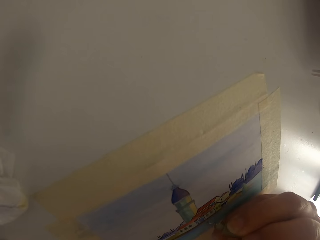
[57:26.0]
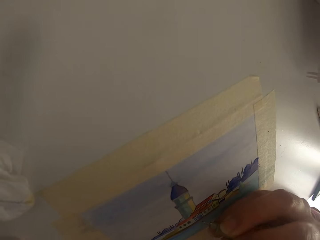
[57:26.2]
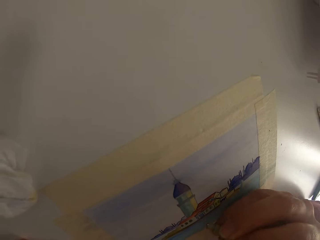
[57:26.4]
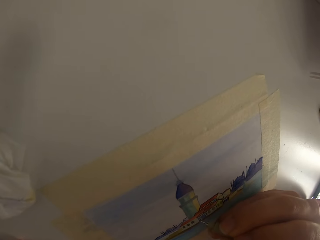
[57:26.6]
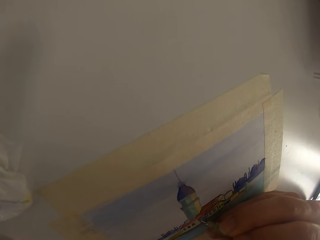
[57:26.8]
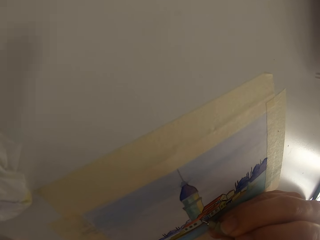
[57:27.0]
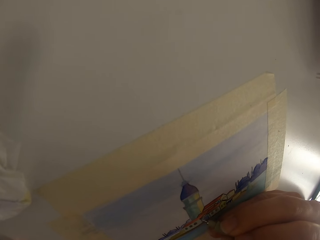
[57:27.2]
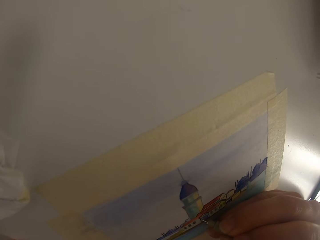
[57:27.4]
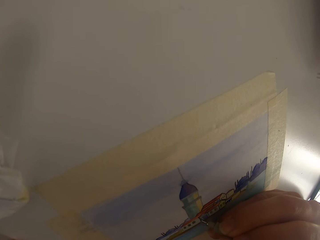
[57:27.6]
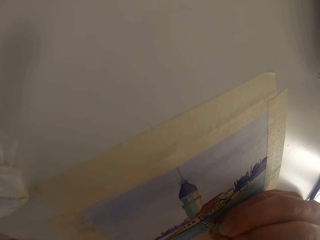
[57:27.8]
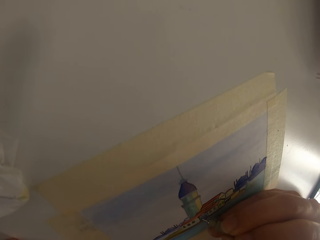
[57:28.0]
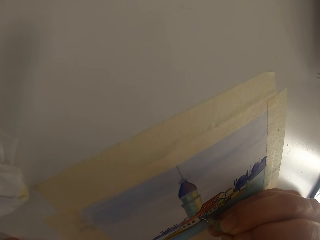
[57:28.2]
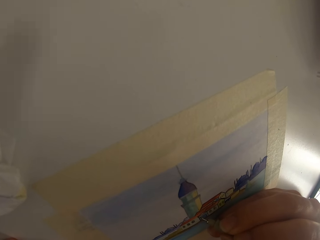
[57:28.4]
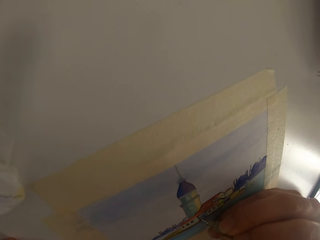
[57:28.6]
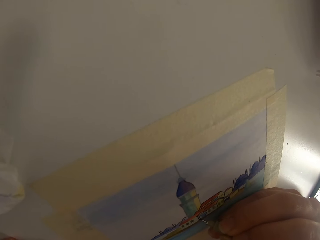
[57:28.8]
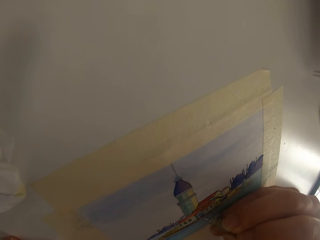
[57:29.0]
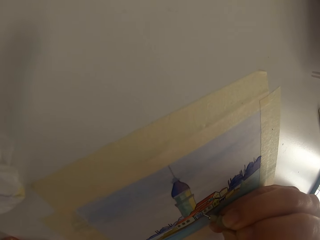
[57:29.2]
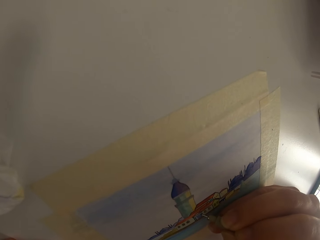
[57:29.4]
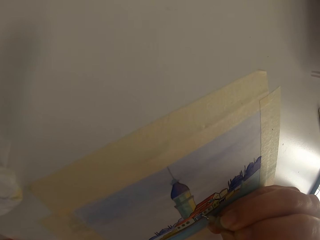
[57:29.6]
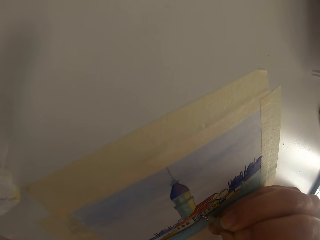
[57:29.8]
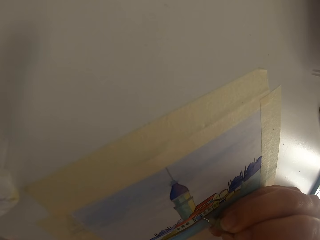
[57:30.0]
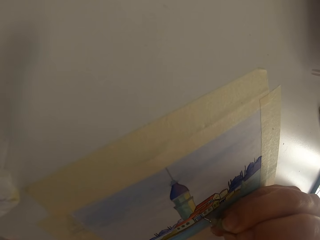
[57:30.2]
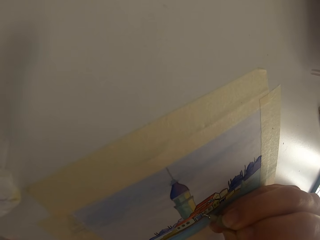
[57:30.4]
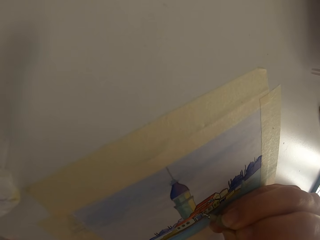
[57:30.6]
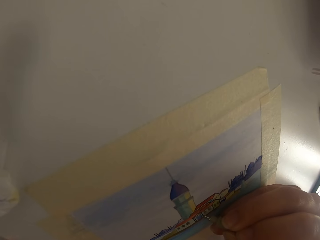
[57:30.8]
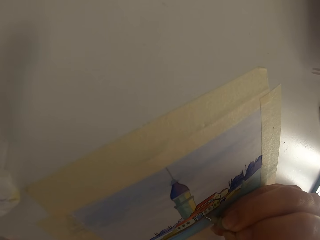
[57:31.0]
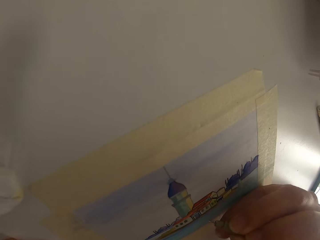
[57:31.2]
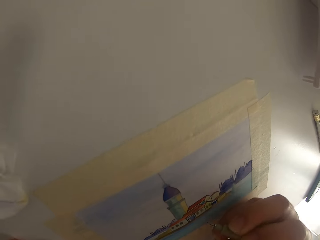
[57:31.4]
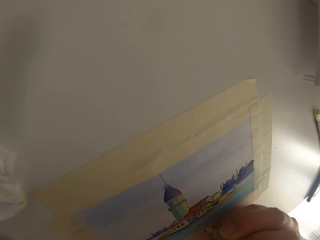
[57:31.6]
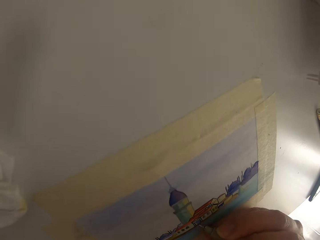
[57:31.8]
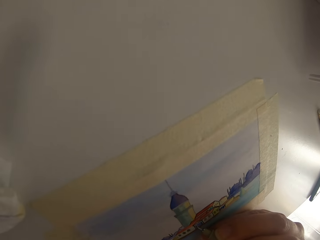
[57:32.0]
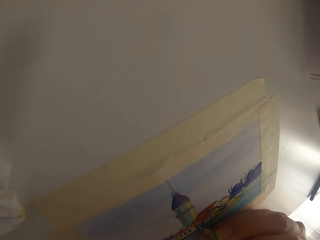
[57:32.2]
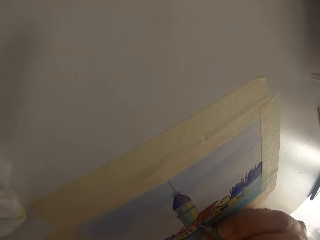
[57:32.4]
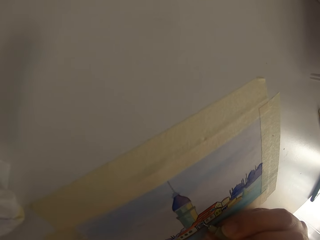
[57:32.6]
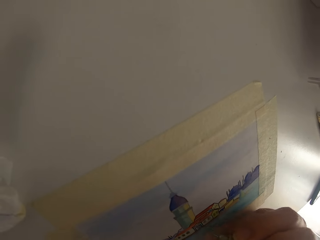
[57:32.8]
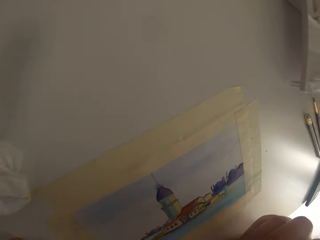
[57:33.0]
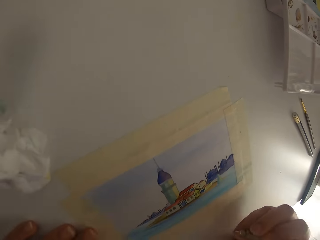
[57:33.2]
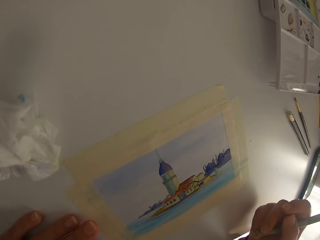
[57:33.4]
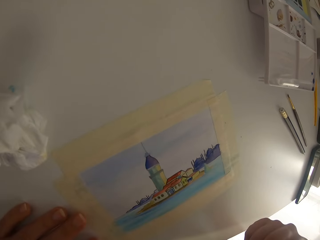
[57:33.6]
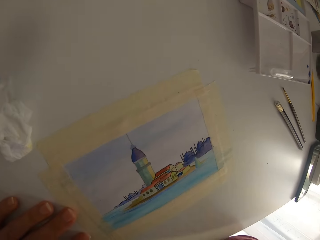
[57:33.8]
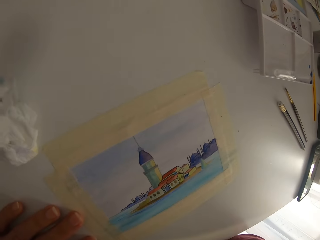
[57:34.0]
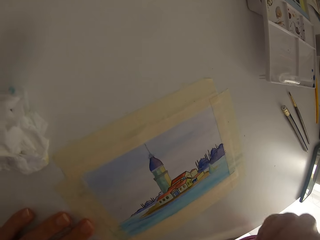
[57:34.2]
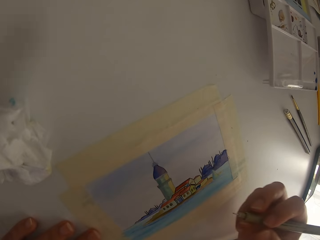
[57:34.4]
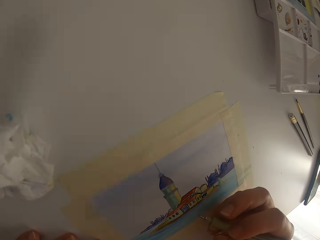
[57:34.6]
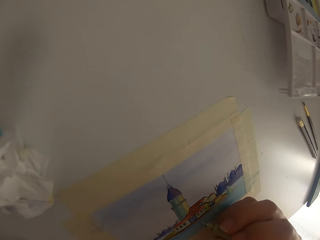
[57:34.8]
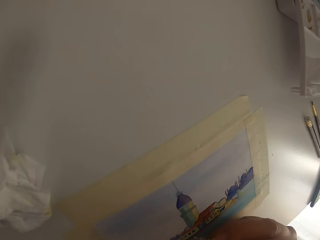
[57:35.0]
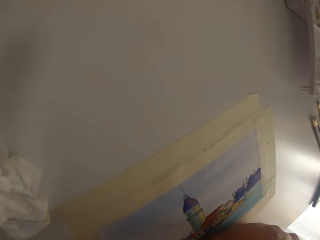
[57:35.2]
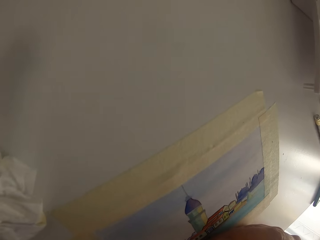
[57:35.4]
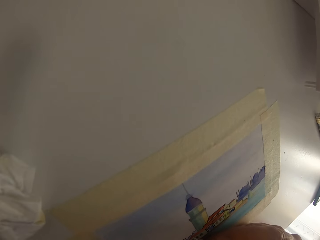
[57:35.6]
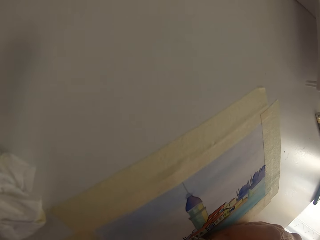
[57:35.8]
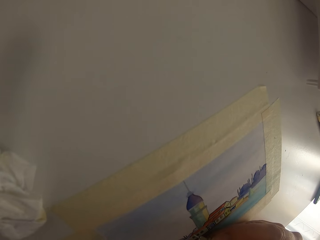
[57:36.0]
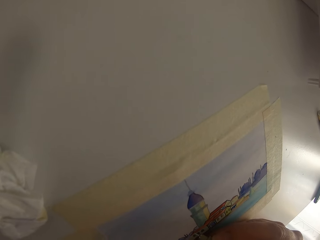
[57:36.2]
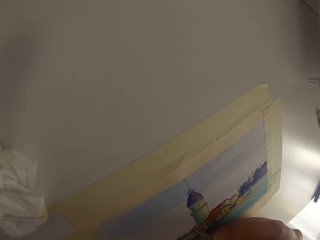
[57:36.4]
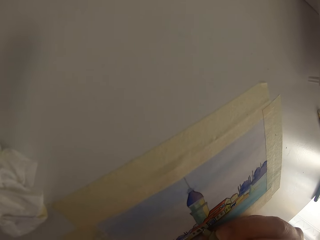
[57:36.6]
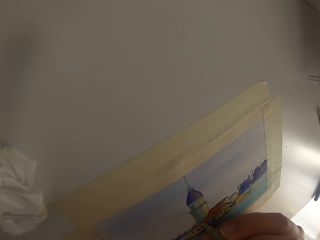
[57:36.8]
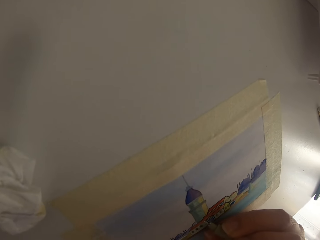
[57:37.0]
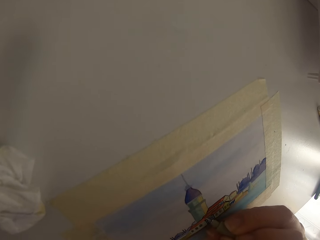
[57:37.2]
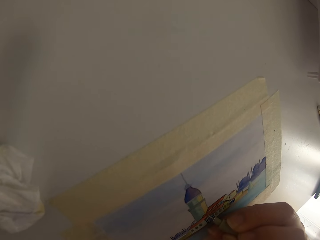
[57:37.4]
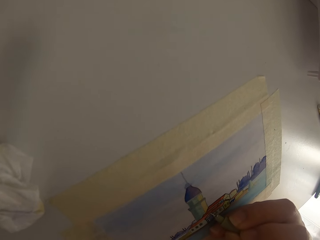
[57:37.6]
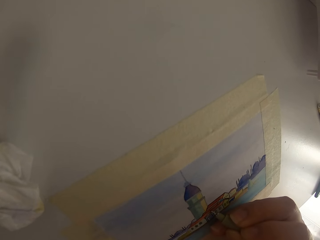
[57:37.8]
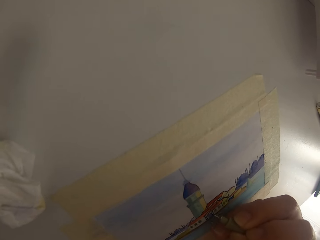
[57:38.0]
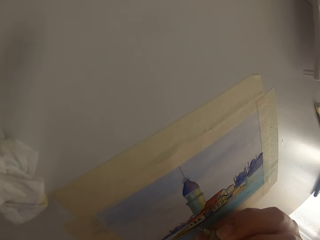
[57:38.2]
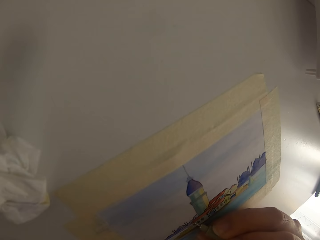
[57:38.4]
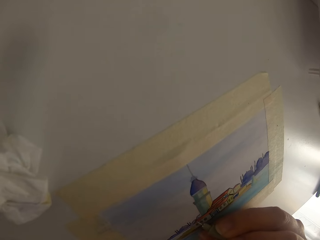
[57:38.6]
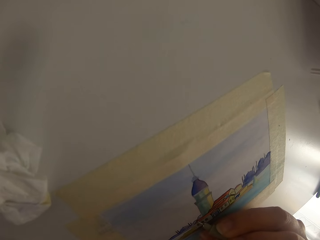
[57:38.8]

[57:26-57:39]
The camera wearer draws on the paper with a pen. They pause drawing.

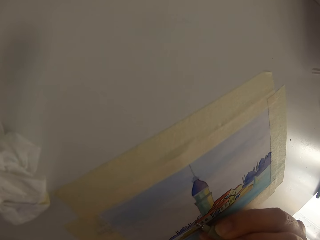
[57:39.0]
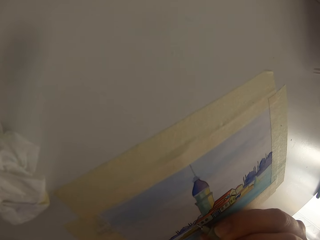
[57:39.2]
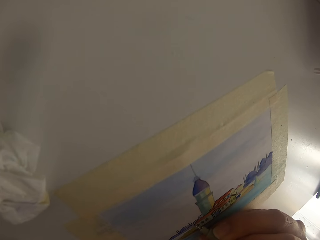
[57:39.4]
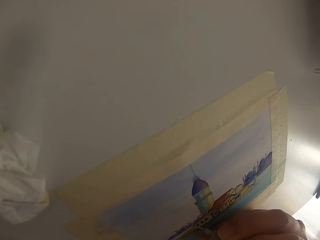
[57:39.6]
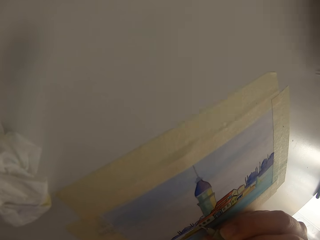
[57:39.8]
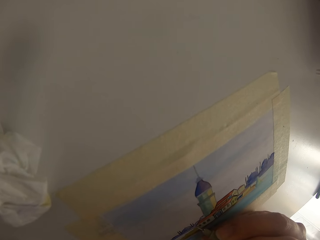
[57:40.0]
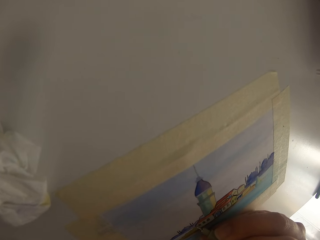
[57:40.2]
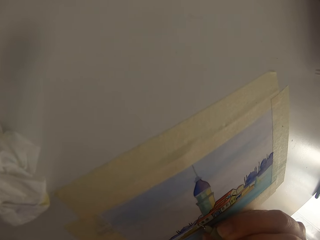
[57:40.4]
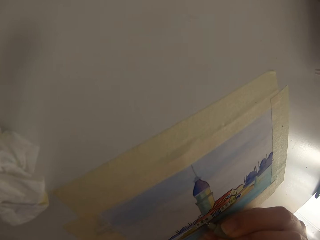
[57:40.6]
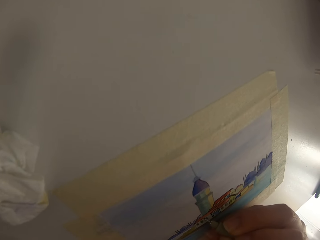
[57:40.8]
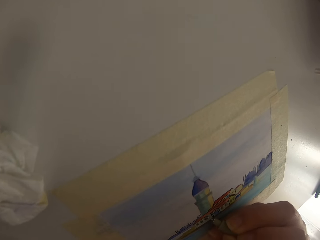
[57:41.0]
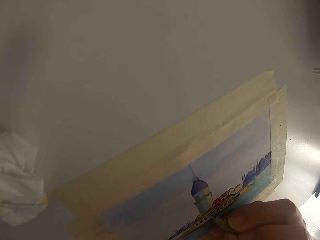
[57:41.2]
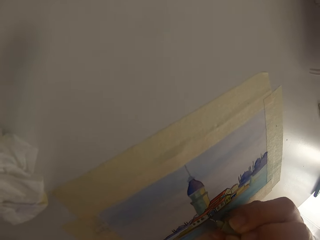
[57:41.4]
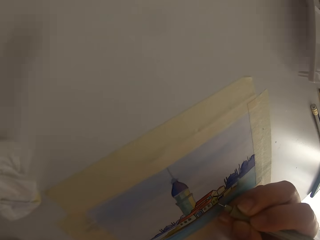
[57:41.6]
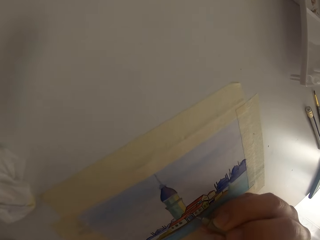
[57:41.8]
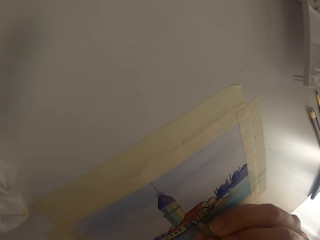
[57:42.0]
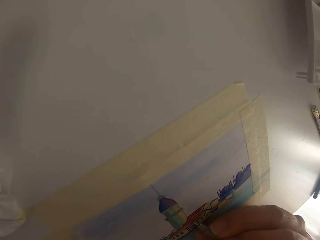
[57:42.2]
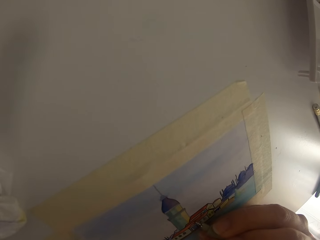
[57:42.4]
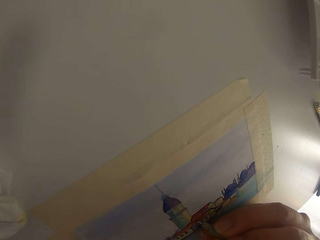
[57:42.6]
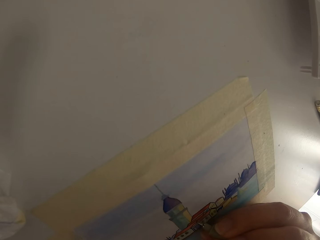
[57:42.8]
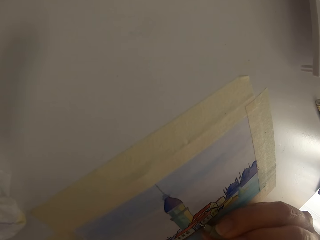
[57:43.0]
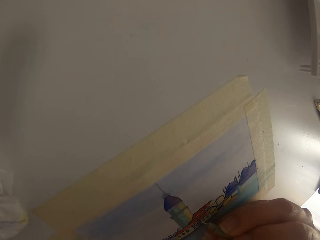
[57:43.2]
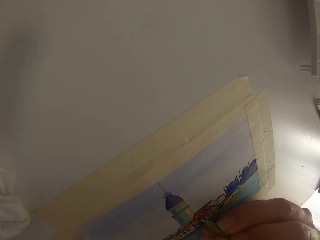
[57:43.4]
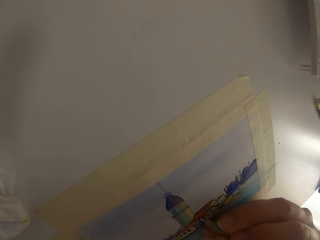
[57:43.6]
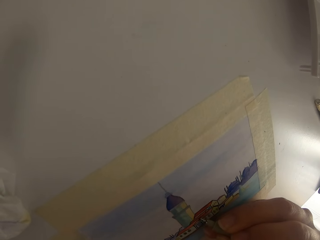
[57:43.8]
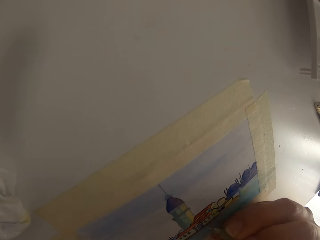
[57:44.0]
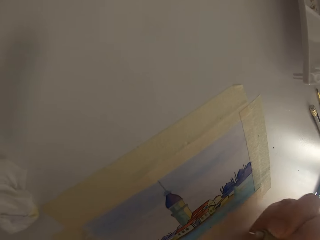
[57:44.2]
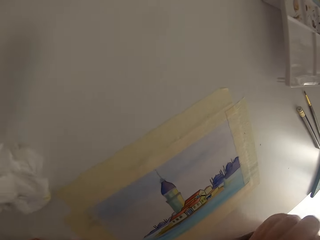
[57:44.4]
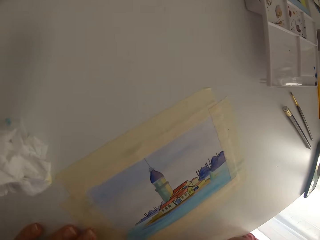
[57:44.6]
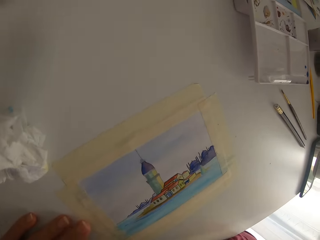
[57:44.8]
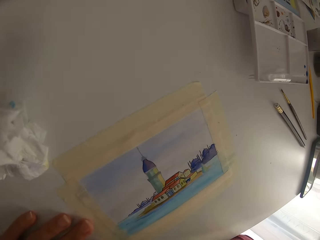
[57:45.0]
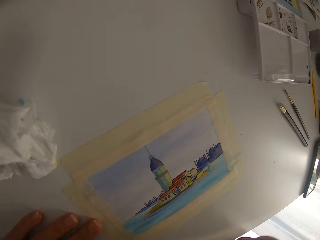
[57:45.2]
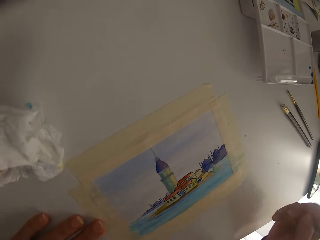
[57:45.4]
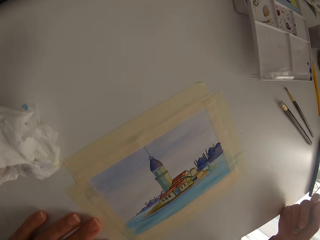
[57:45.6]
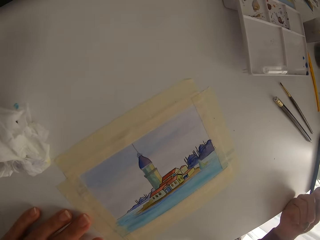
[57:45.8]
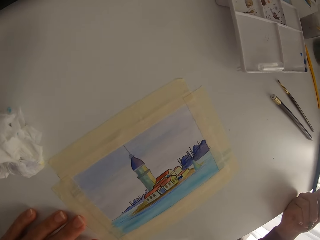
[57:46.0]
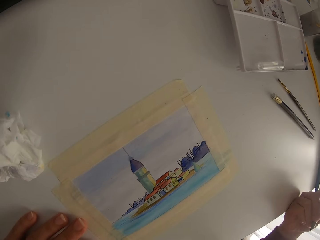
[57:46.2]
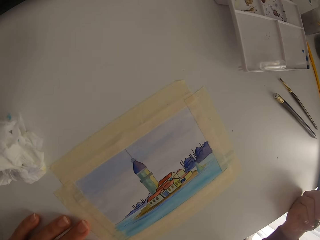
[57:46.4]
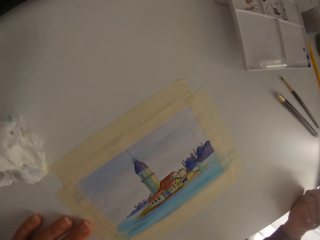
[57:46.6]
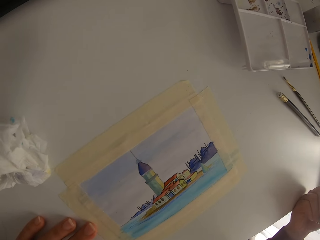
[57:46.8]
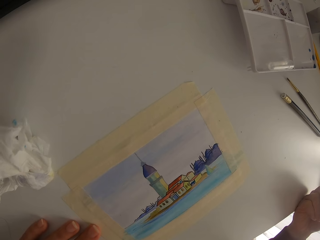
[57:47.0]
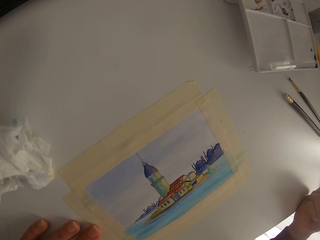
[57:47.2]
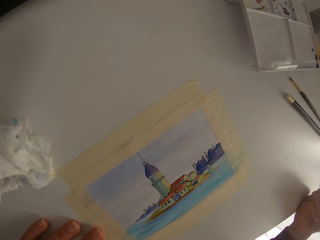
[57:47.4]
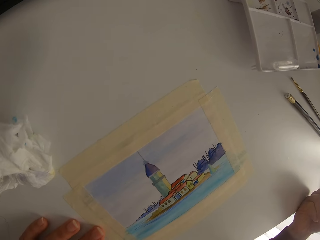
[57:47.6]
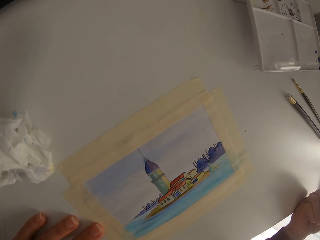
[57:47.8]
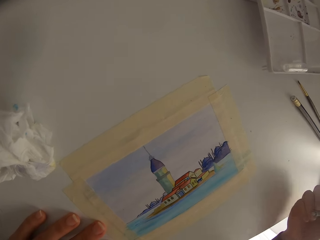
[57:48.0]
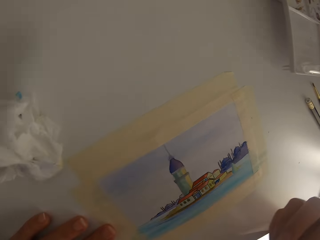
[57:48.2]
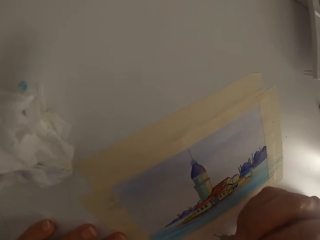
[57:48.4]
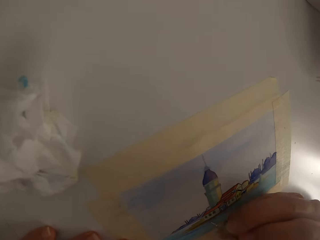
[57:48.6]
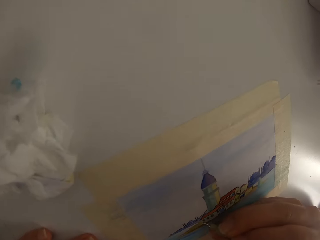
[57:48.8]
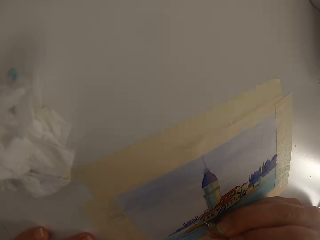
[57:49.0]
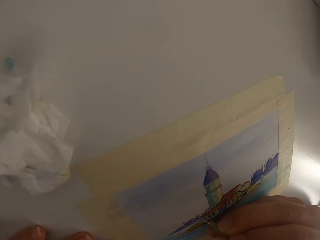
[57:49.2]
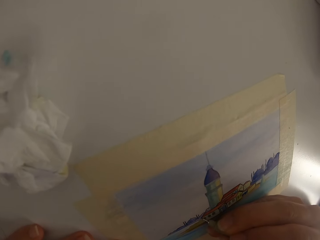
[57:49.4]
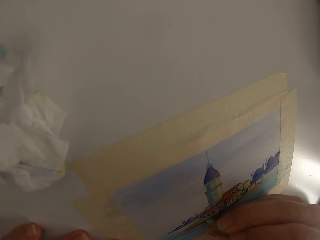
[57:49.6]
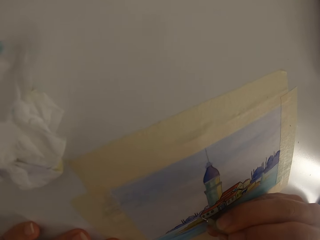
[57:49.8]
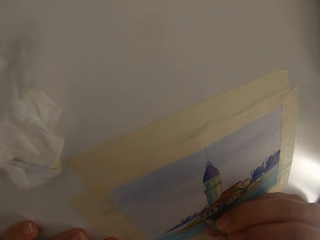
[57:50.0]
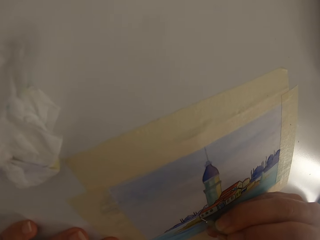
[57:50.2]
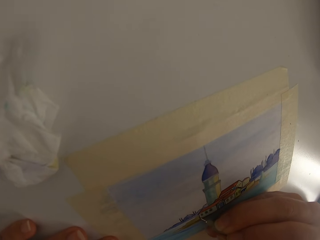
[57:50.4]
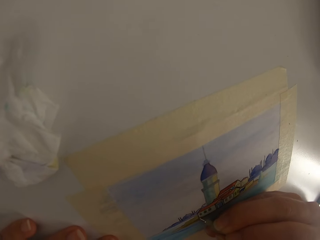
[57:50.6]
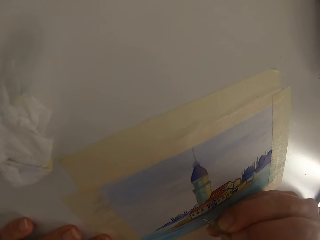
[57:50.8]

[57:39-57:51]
The camera wearer draws on the paper with a pen. They pause drawing.
